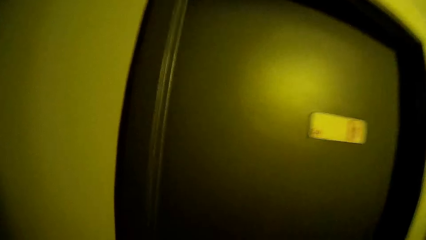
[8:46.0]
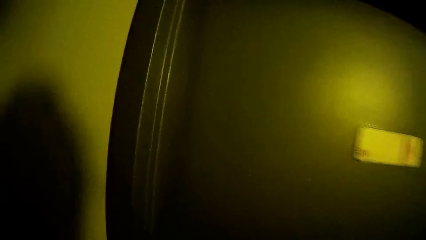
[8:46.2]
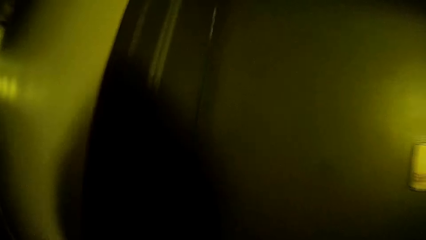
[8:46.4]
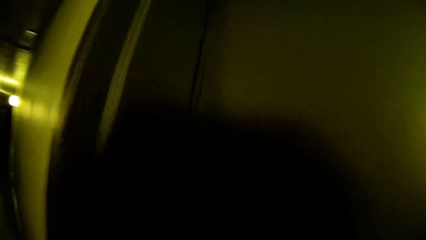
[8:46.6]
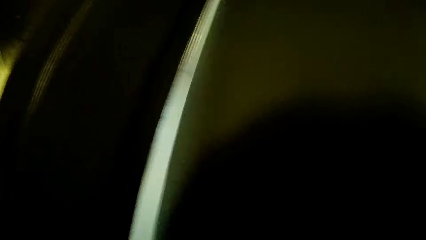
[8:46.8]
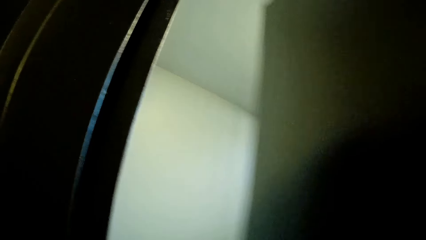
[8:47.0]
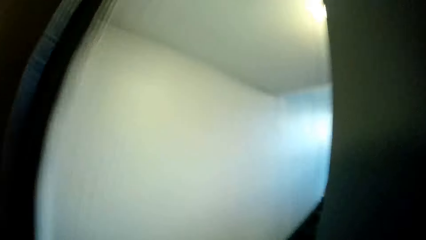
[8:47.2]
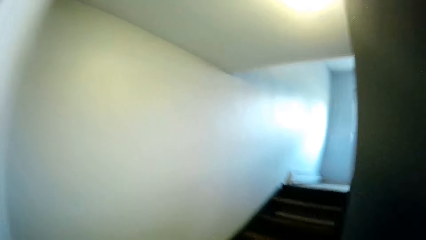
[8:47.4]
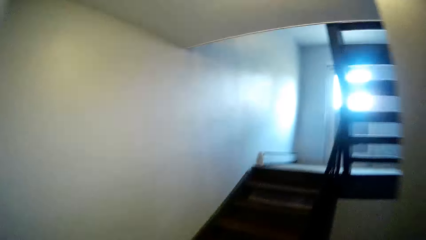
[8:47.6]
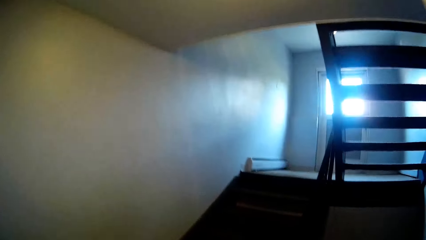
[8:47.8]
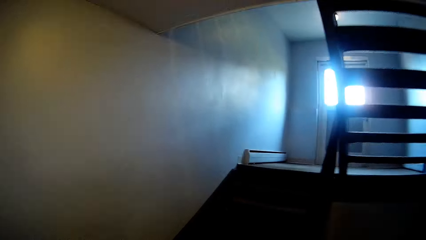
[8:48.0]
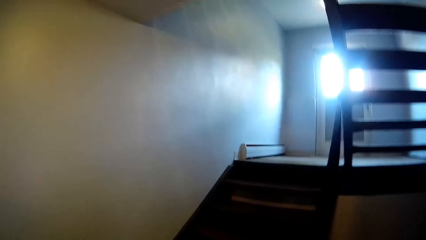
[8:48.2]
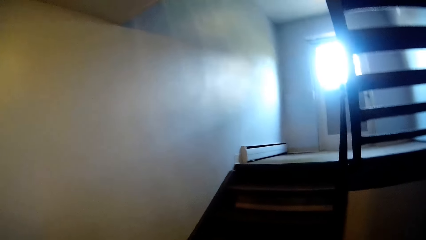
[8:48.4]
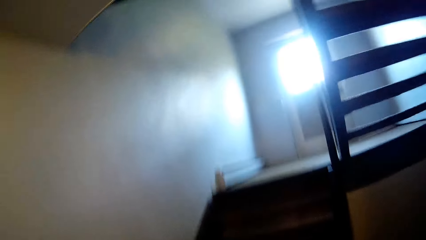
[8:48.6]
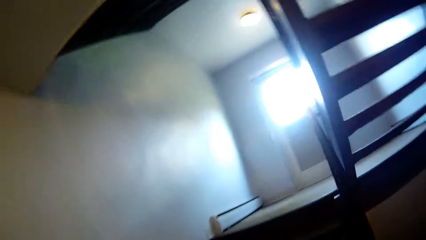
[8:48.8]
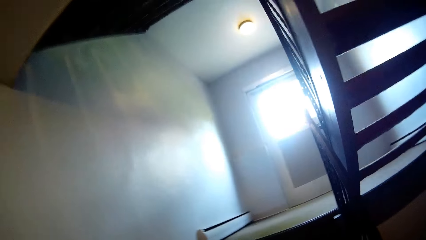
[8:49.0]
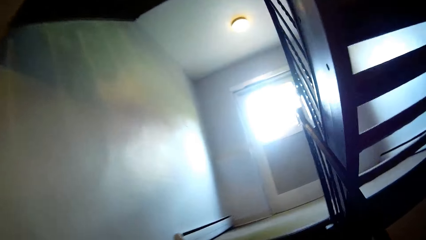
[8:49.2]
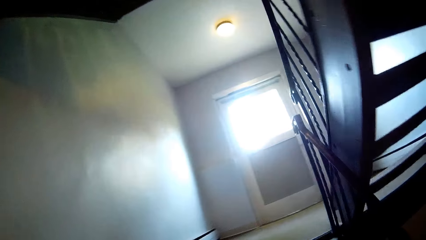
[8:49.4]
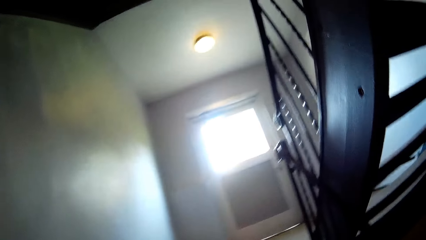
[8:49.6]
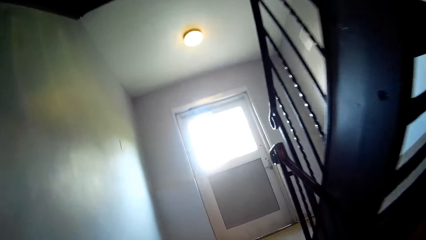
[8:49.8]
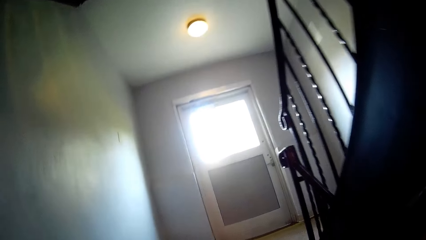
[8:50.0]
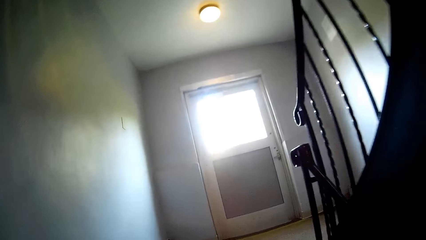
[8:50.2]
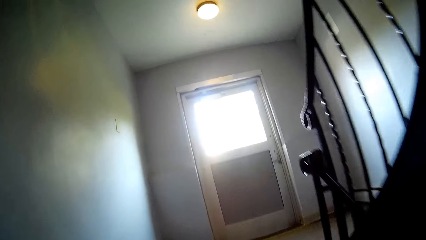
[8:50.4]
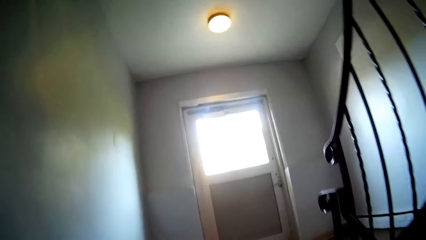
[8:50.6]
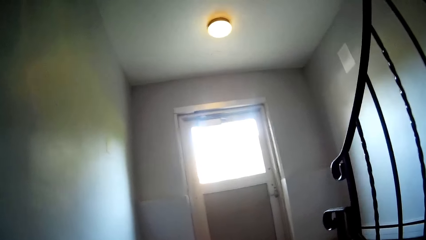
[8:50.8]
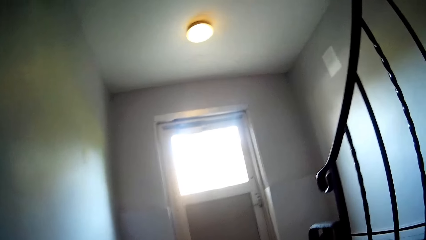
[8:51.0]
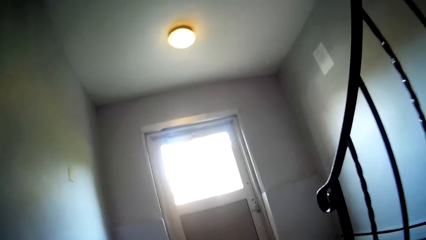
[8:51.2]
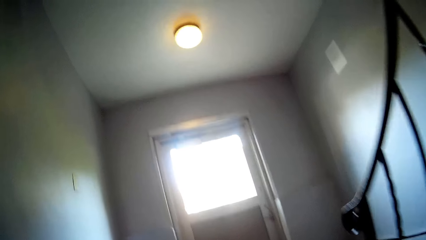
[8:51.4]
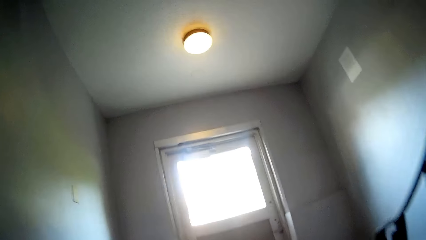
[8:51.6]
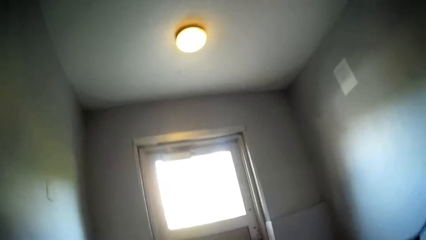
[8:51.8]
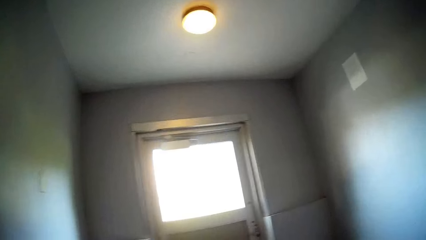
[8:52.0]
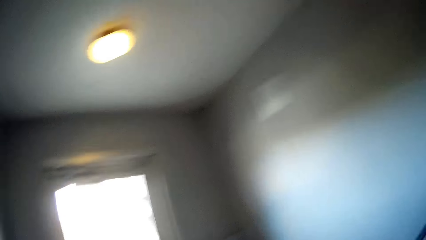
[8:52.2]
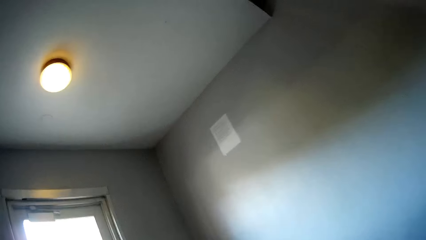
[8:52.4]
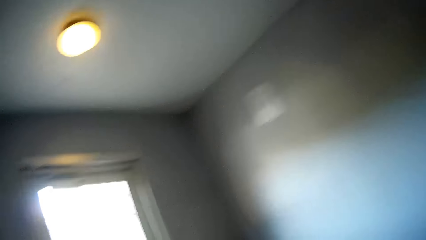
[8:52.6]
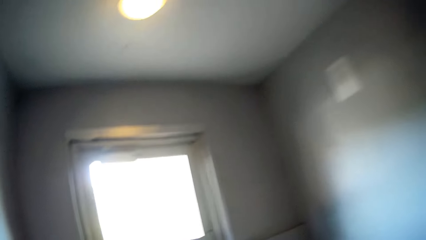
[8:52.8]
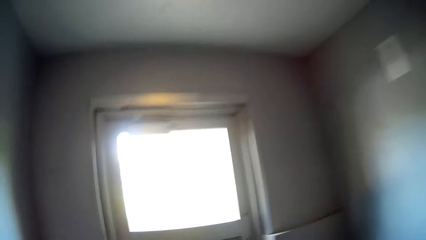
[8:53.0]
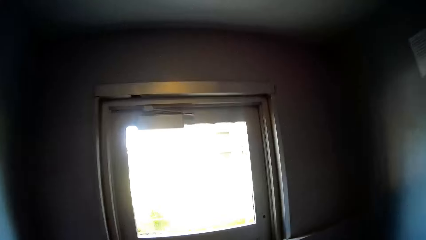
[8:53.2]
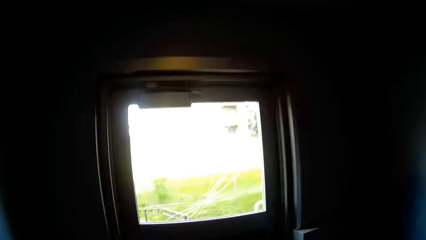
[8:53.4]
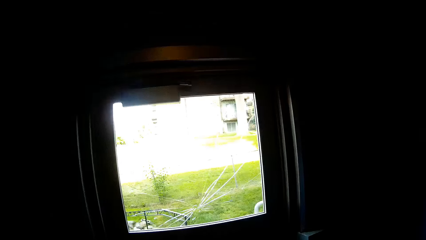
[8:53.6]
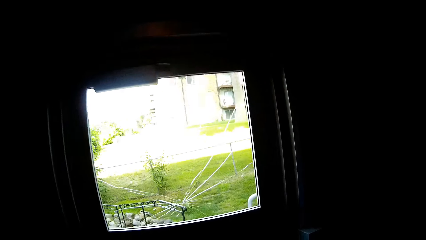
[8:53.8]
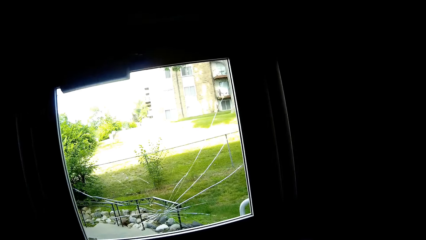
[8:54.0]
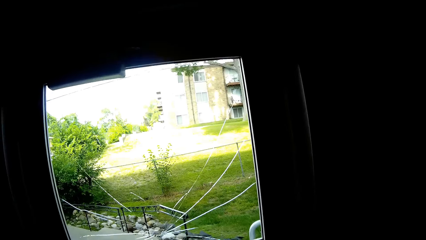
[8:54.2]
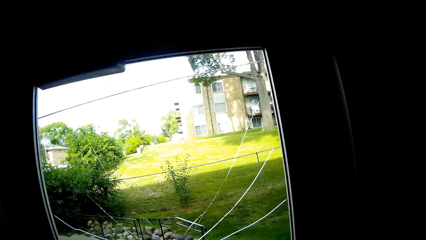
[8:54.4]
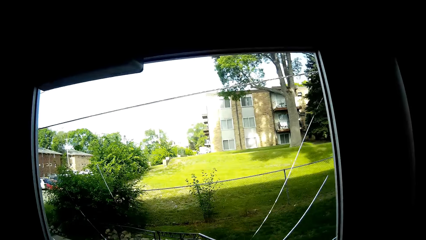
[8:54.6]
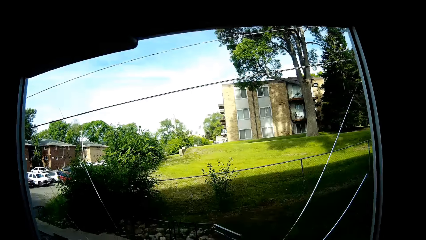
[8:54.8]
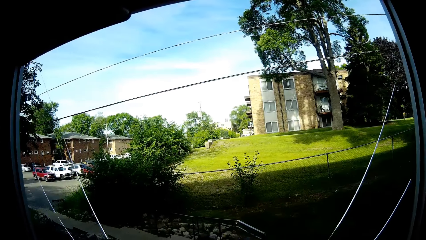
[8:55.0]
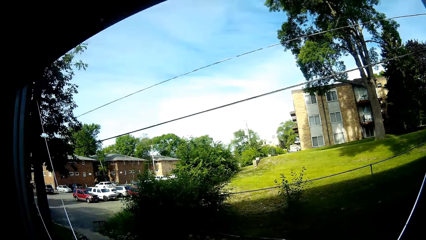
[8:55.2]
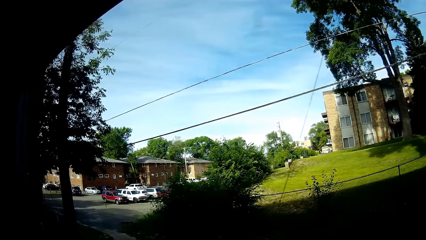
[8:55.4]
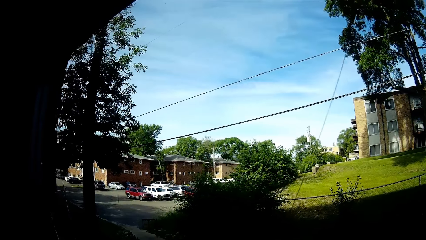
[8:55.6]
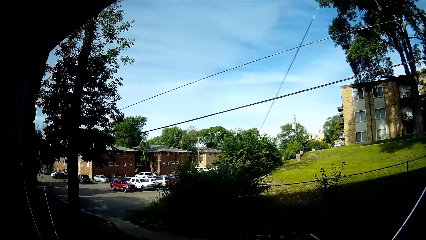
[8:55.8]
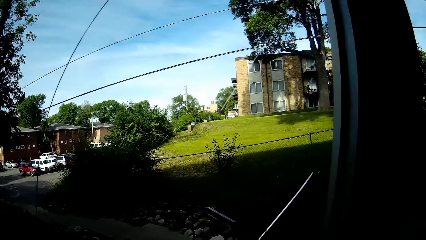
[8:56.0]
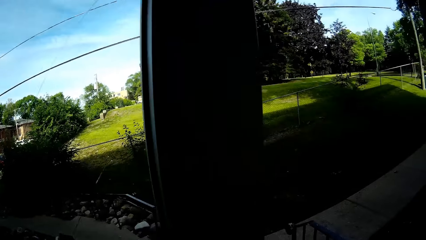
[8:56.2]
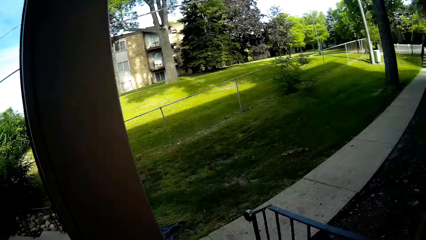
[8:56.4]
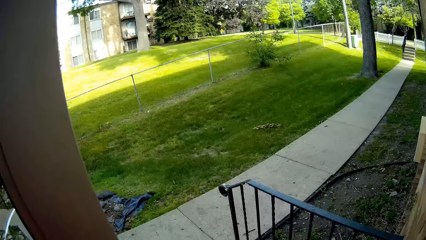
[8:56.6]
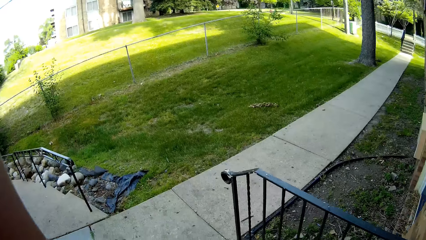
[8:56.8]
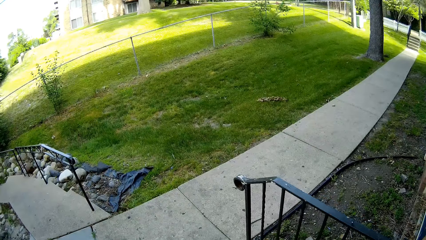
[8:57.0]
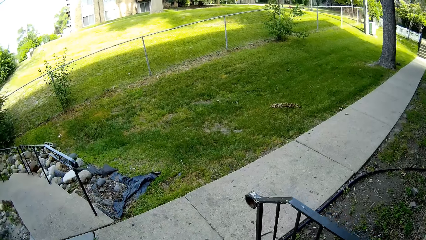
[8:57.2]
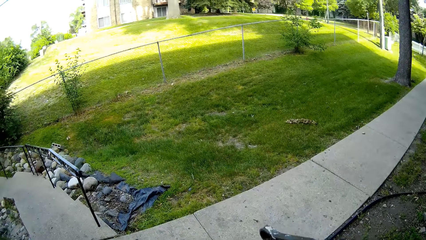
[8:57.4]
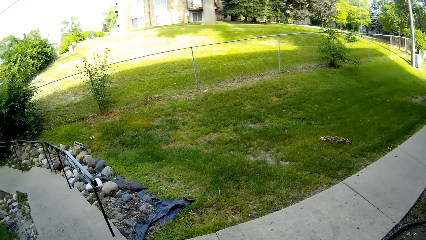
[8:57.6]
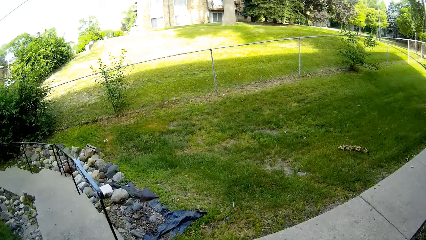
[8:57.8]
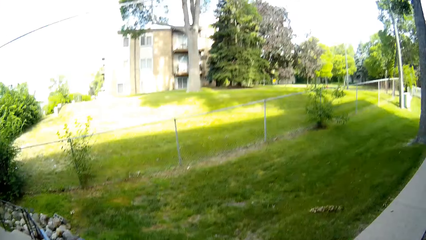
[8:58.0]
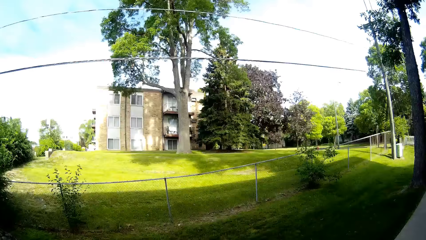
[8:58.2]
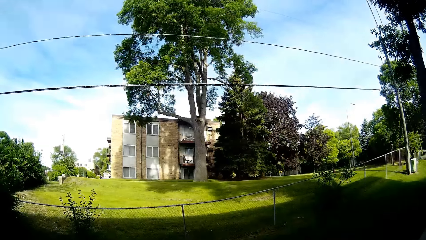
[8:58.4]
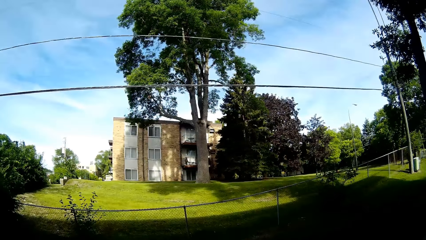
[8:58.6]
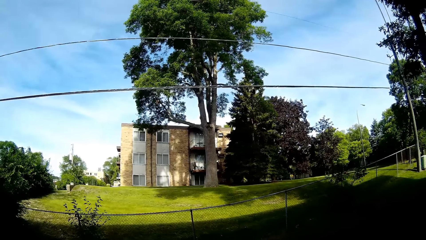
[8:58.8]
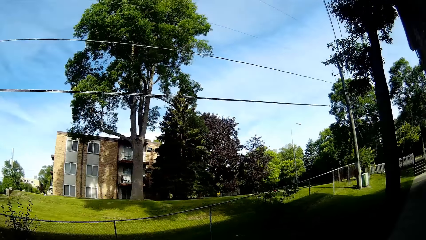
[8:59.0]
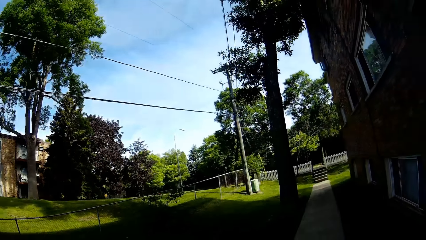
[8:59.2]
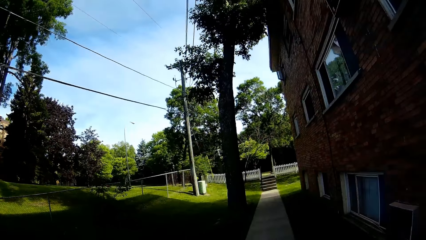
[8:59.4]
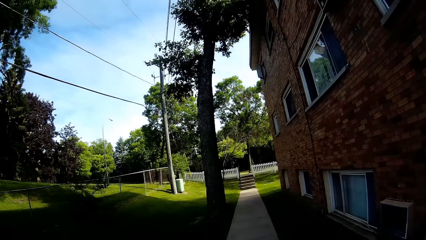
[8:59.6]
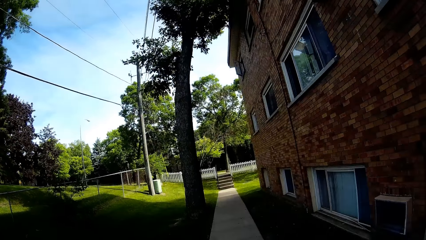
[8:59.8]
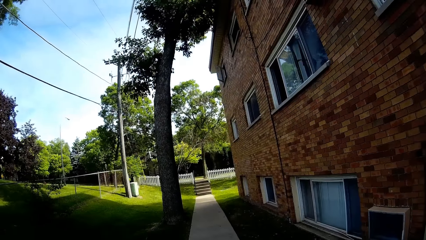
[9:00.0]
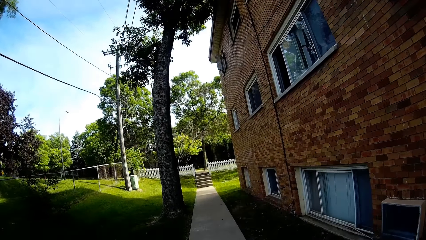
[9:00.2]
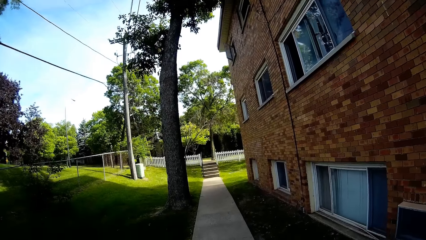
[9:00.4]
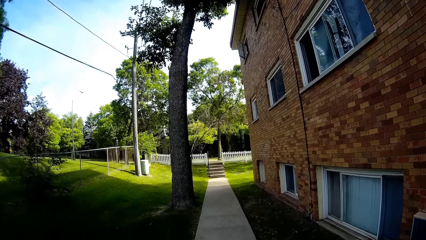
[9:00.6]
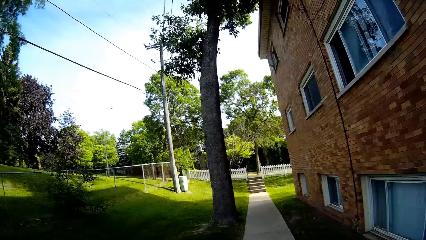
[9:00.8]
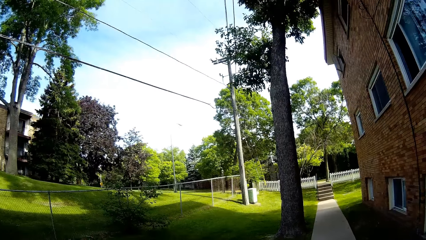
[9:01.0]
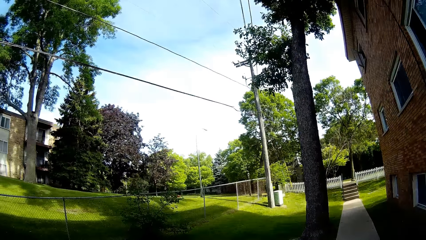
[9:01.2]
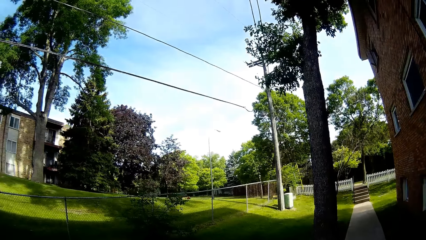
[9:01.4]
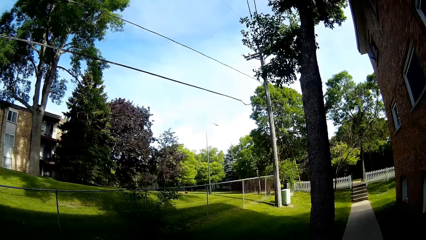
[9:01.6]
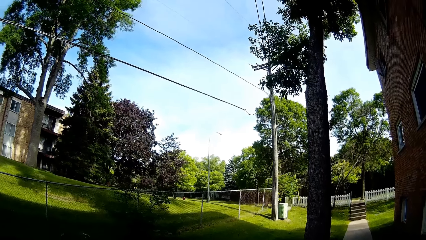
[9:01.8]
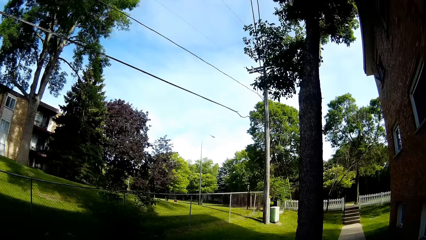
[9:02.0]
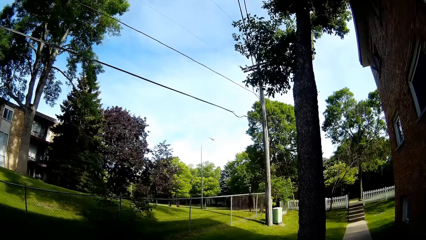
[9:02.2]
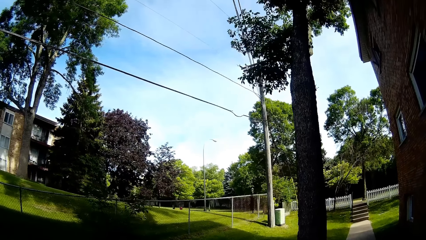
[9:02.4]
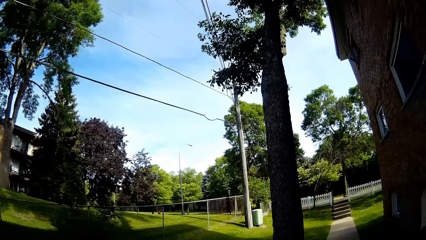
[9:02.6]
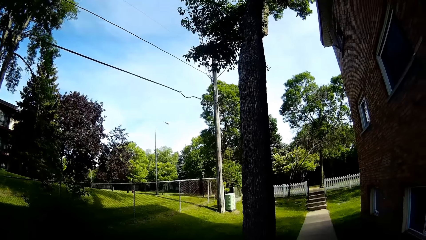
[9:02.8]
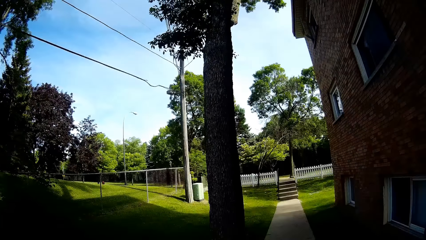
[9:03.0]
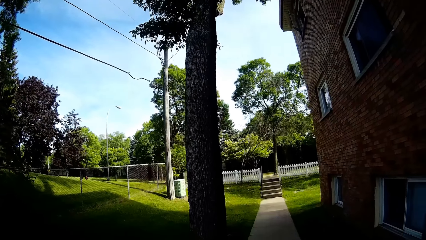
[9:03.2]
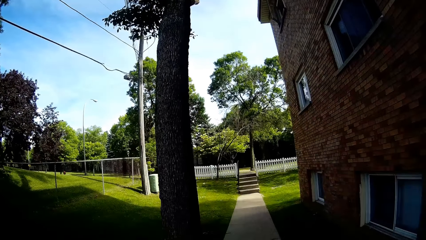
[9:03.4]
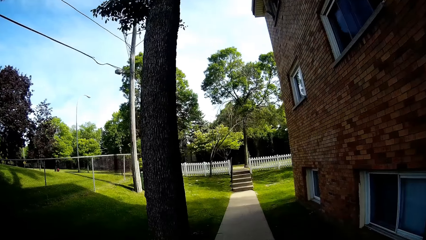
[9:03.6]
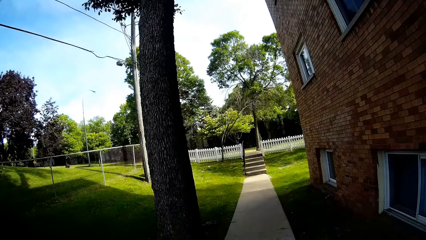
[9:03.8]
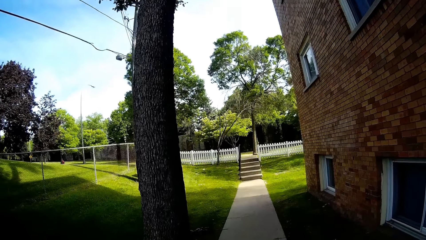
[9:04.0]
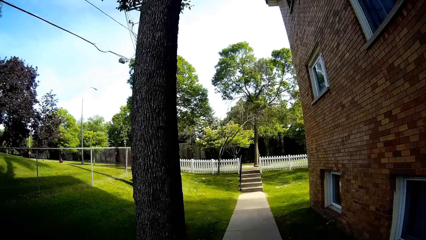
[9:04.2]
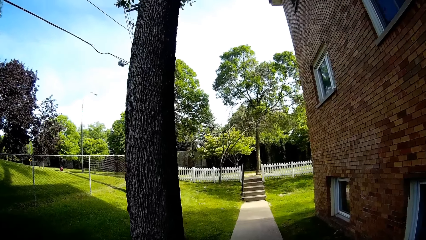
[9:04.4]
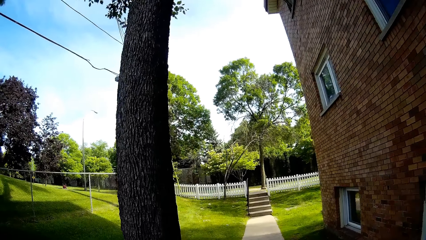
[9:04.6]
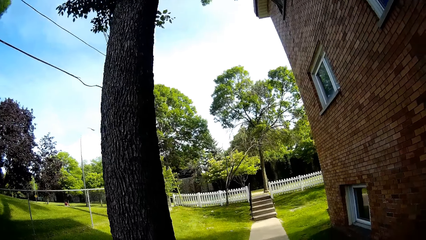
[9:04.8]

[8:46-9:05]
The camera wearer opens an exit door with her right hand. She moves around the room. She walks up a staircase. She walks out through a door. She walks down a staircase. She moves out of the room. She walks through a walkway. She walks around the compound.
